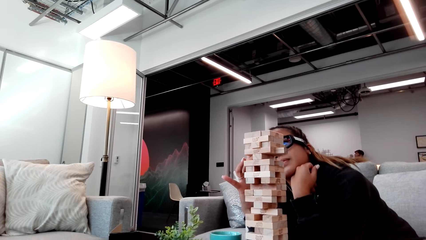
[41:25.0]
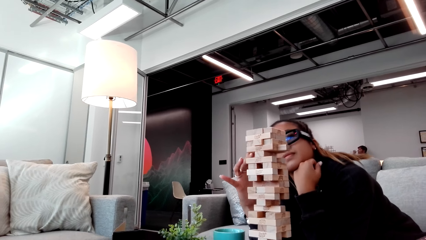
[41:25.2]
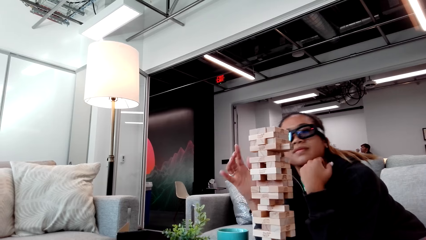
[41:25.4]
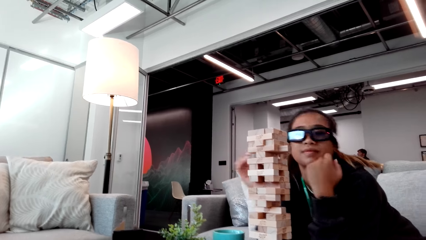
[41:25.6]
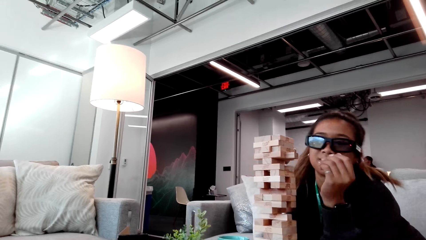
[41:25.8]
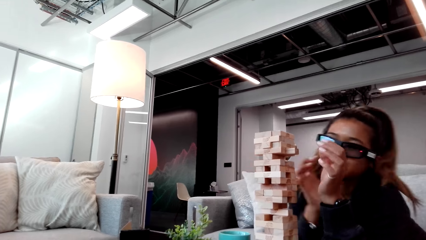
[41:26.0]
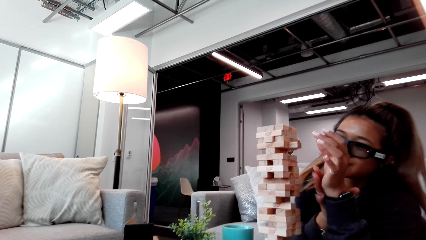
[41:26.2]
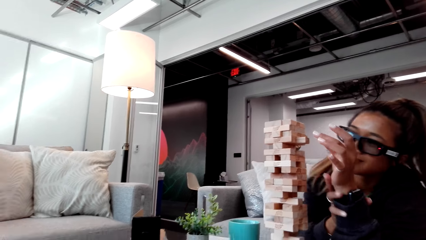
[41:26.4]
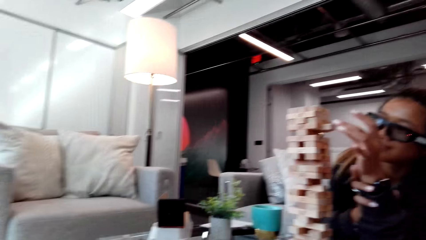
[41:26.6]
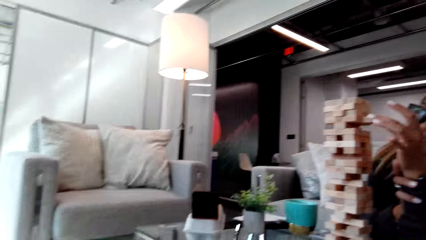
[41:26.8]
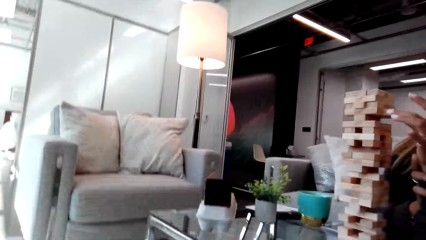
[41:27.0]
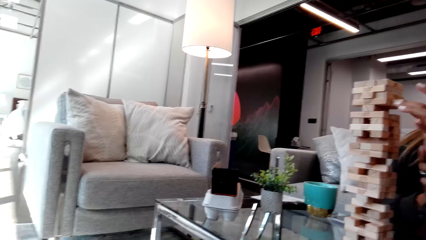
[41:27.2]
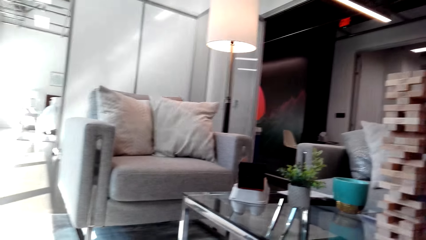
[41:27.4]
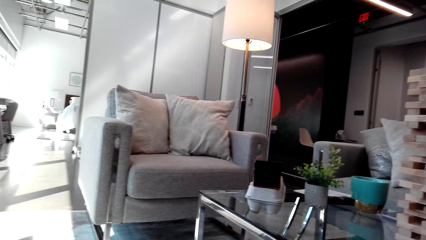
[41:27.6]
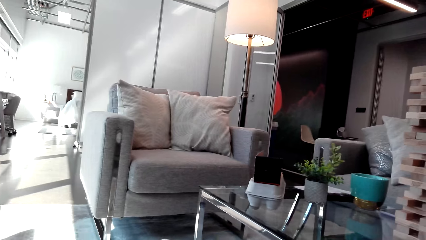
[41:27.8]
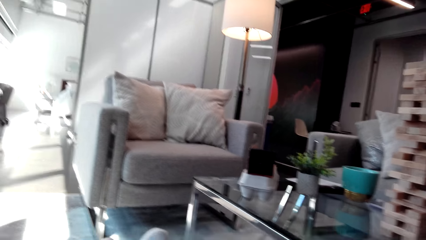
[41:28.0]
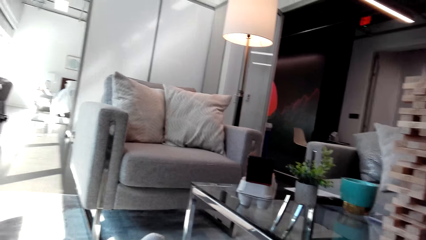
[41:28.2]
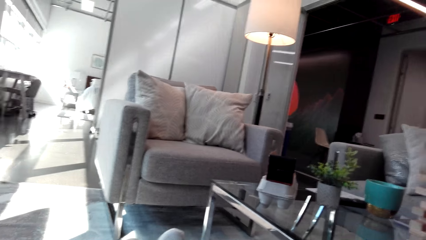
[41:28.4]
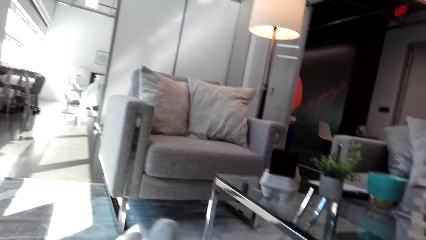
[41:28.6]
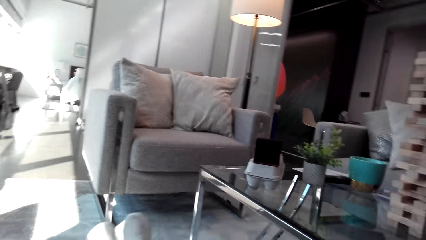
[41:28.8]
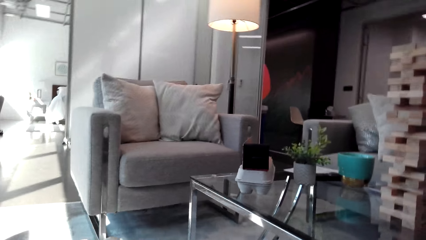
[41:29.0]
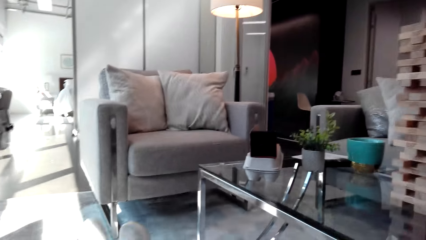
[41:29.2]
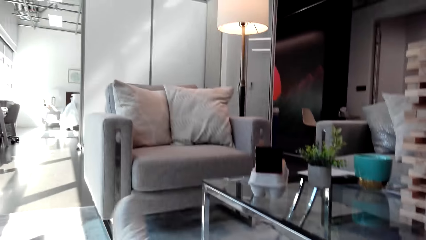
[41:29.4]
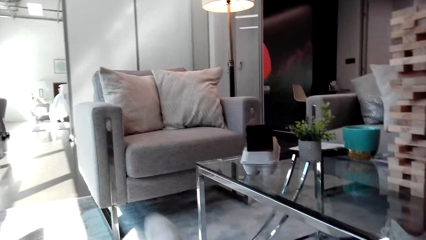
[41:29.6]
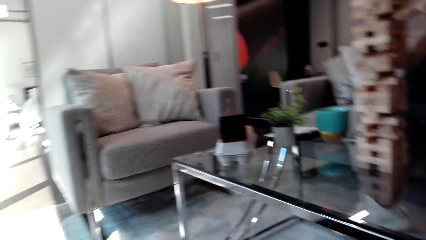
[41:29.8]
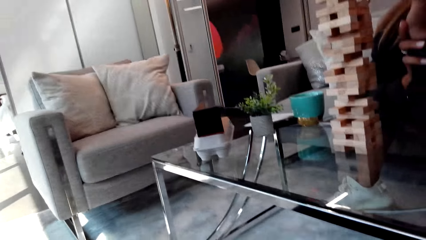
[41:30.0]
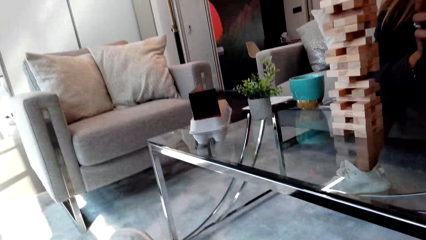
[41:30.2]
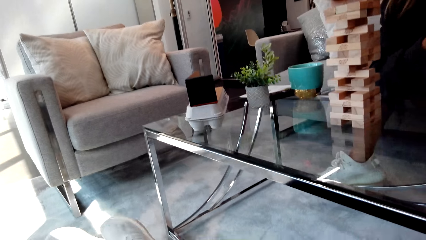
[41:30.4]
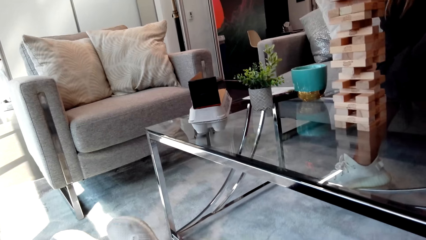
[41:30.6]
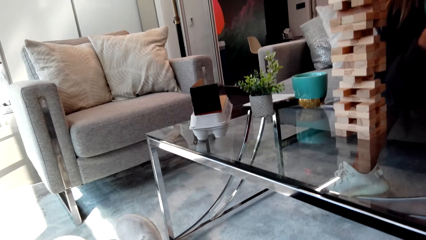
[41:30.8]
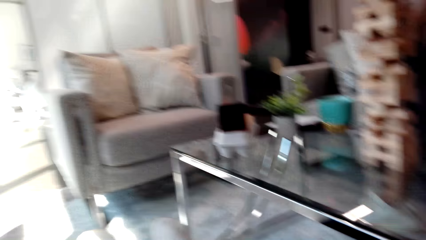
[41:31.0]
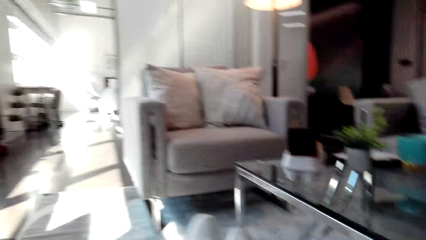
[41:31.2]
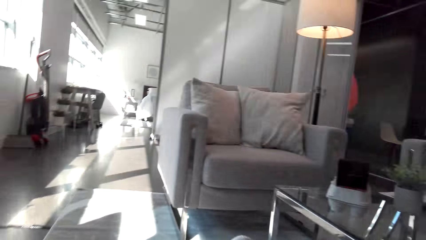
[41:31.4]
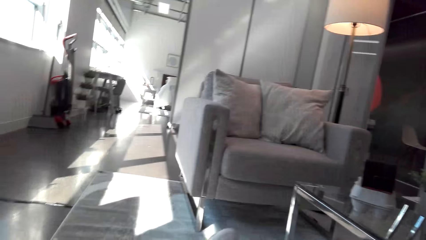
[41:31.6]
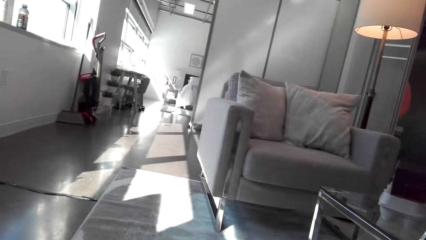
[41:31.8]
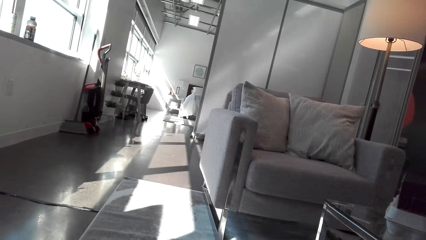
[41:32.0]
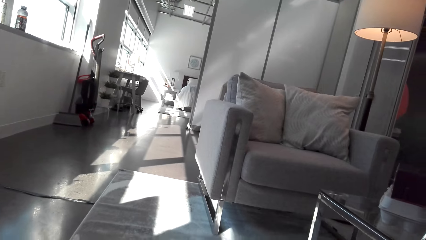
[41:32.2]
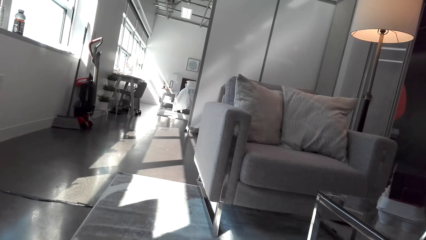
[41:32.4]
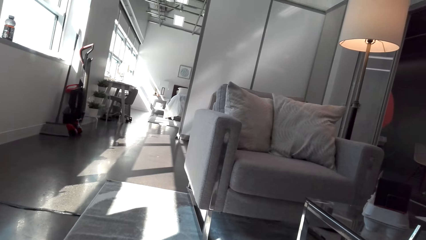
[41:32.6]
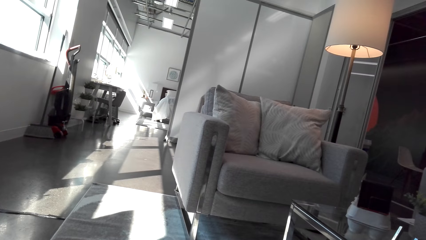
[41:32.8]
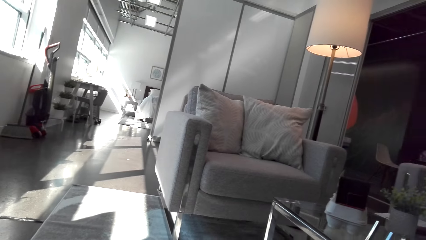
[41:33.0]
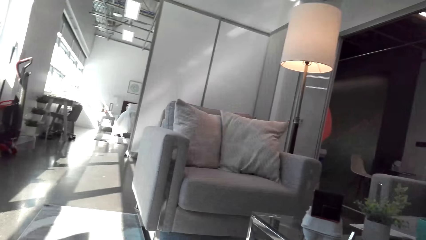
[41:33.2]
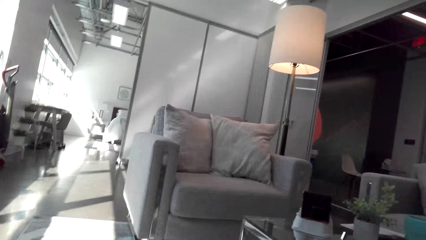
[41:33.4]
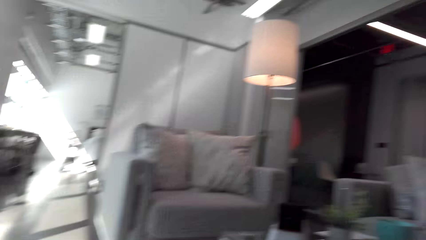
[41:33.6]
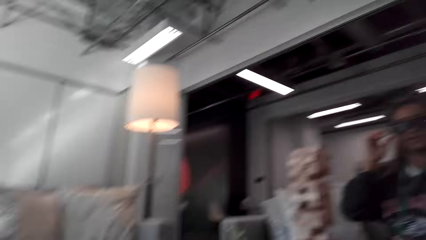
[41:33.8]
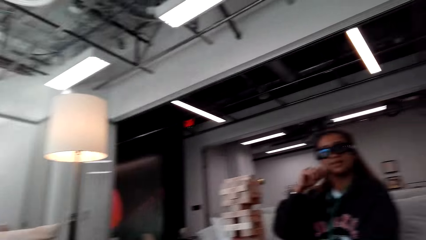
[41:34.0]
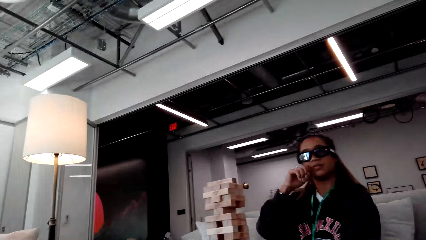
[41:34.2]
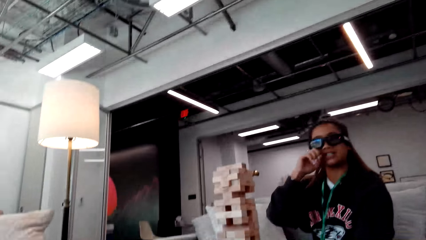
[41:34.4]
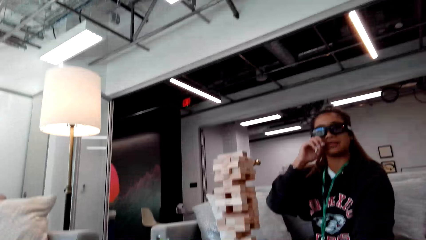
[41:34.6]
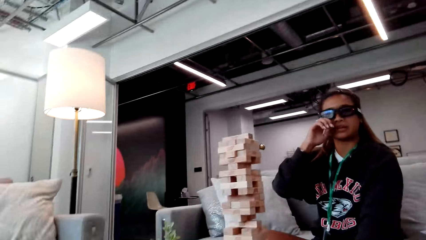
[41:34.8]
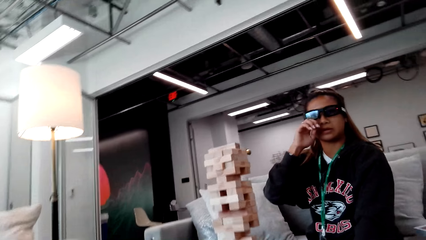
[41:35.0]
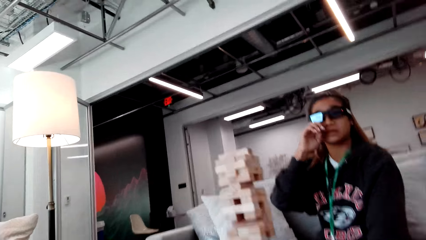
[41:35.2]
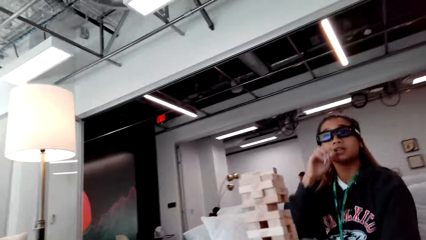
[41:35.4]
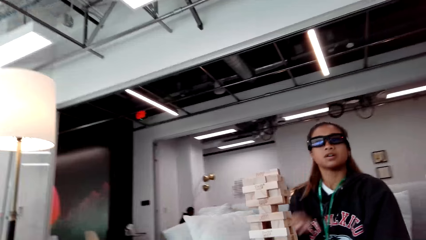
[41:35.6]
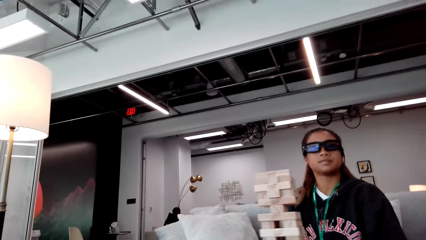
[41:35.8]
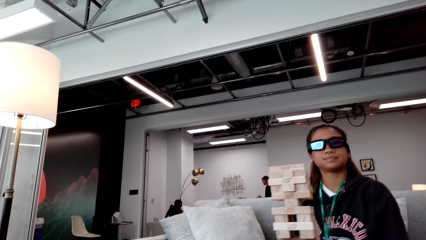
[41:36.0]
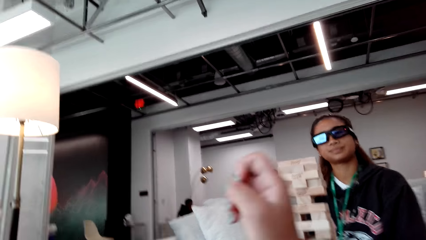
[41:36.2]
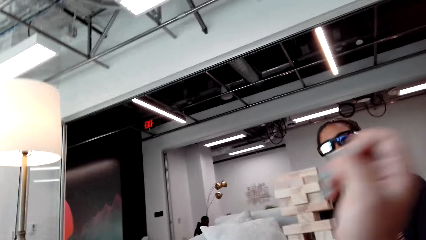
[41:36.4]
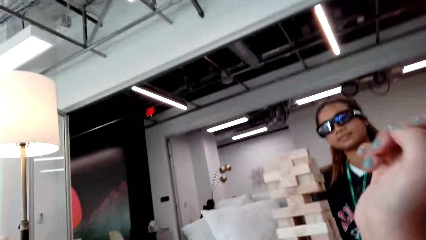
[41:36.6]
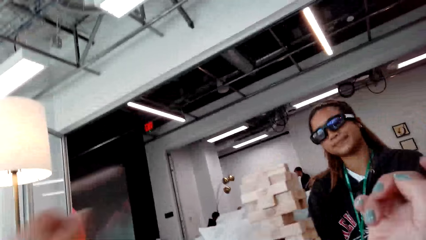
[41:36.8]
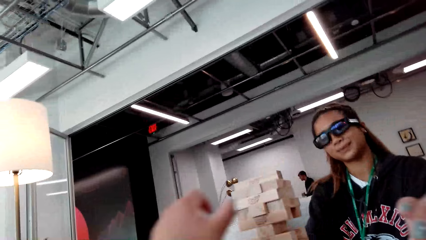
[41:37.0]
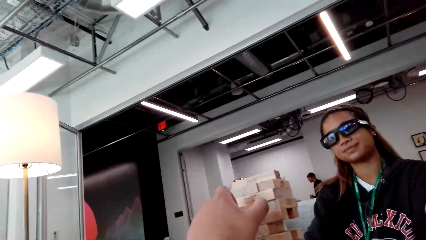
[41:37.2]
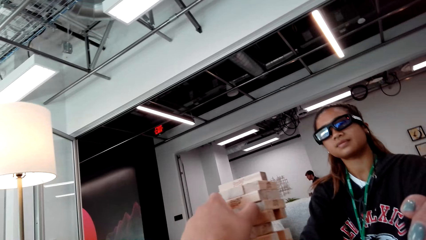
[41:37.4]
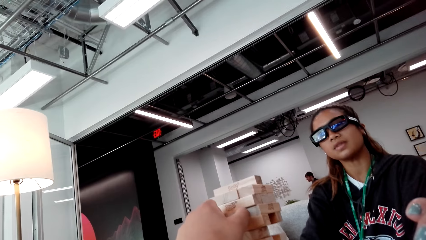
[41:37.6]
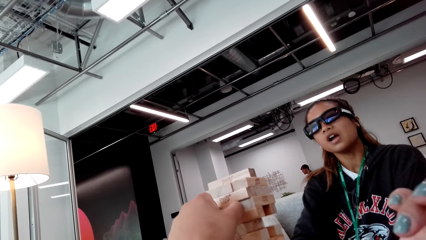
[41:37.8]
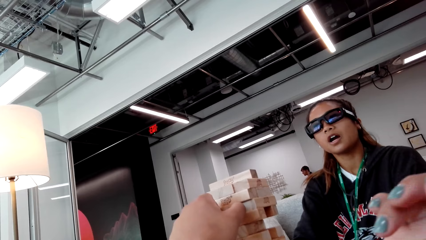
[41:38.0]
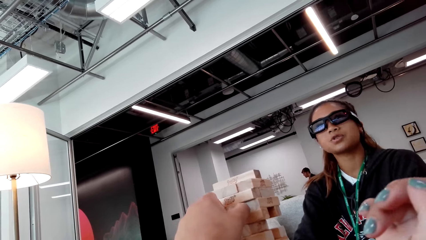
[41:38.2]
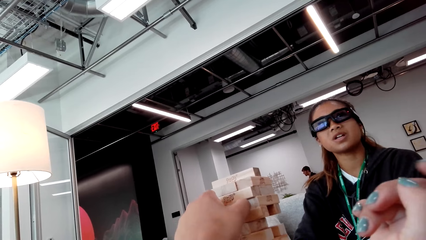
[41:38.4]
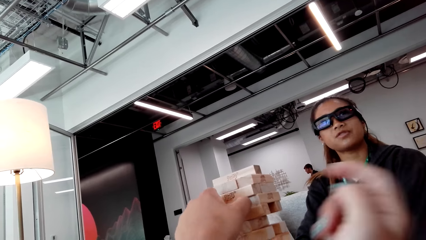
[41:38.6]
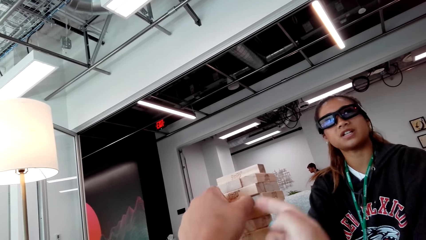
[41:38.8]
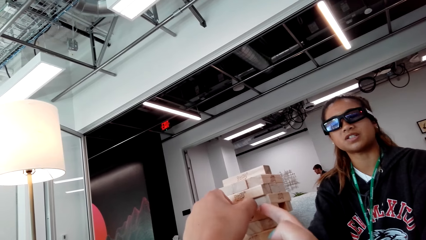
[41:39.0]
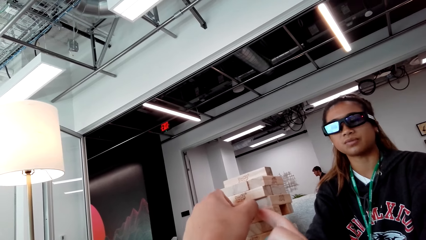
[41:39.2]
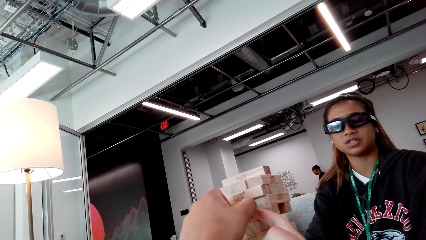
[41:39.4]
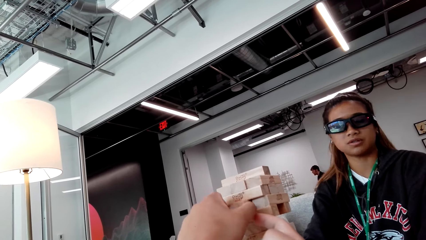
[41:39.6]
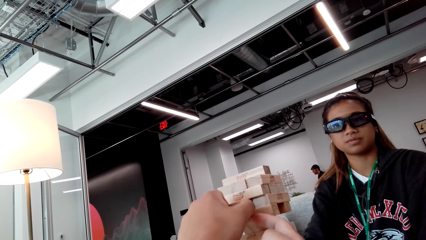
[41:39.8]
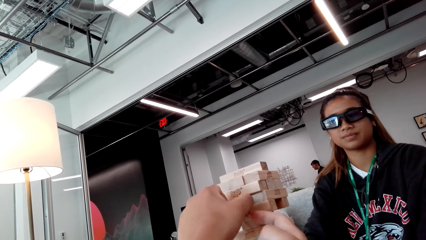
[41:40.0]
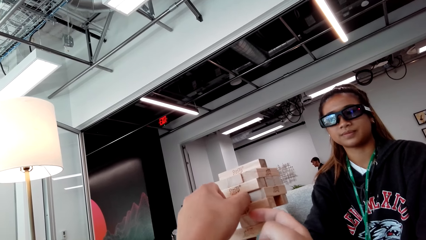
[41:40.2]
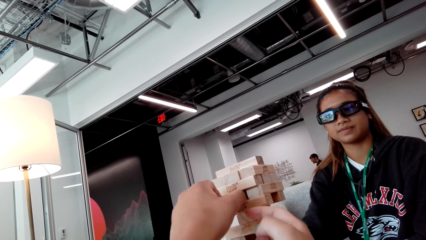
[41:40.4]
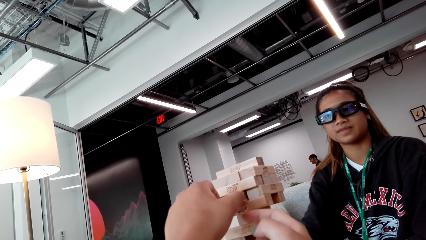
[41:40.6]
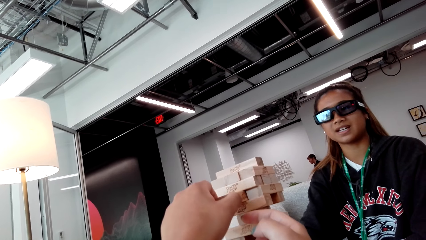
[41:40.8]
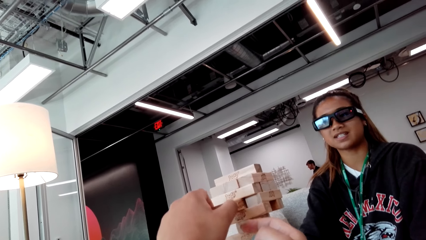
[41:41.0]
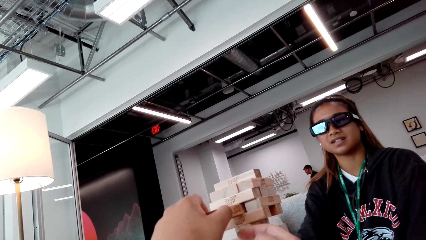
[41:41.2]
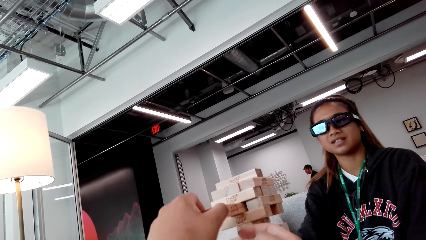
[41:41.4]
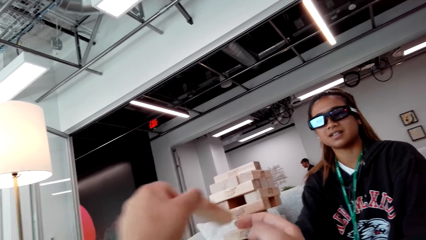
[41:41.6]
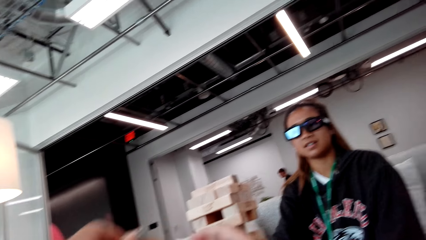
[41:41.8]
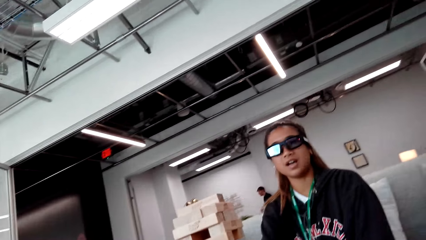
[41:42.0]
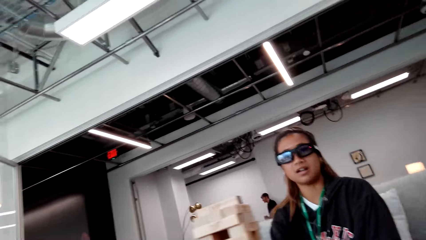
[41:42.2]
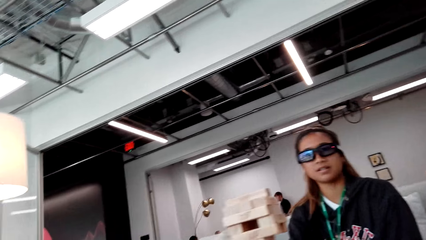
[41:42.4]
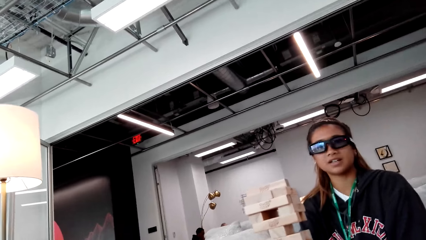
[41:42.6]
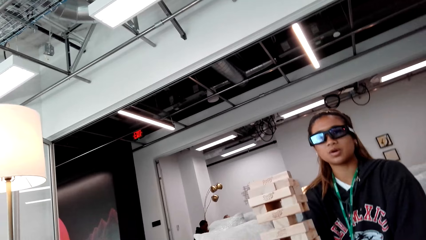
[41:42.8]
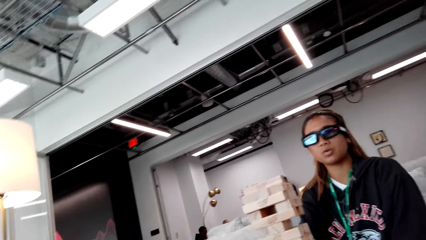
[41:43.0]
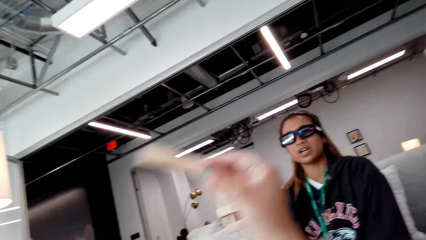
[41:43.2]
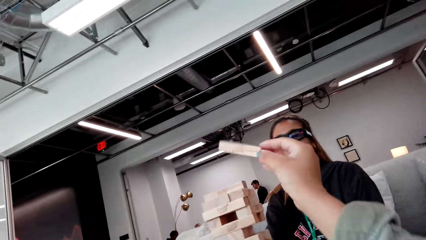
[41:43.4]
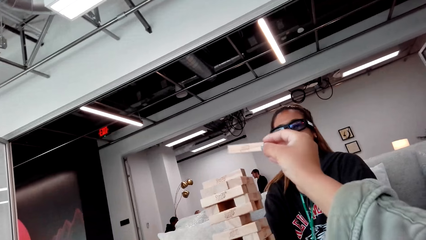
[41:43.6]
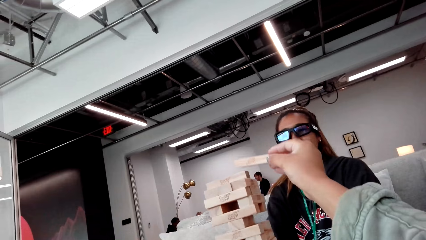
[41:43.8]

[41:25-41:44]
The camera wearer looks around the house. A person adjusts the glasses. The camera wearer arranges the Jenga game blocks. They move towards the table with a chair. They move the wooden blocks.
